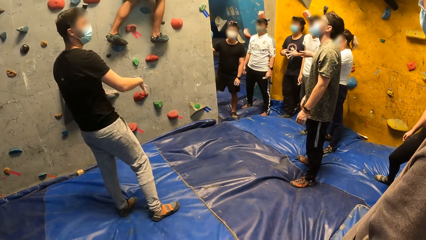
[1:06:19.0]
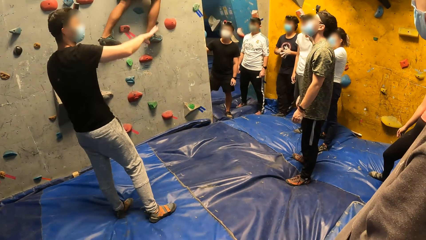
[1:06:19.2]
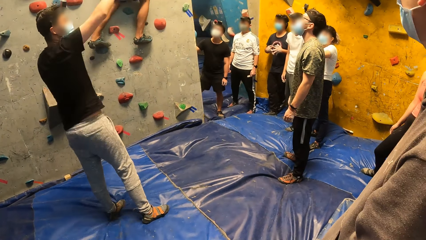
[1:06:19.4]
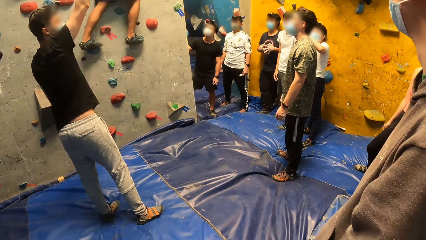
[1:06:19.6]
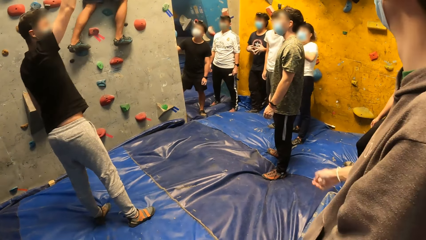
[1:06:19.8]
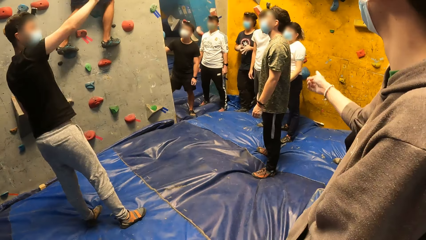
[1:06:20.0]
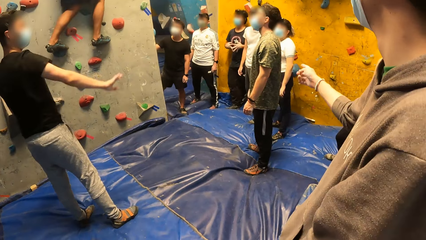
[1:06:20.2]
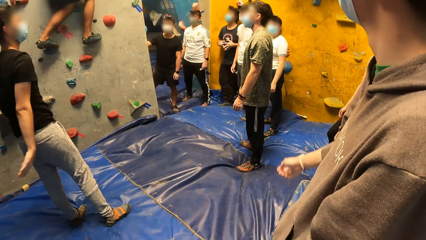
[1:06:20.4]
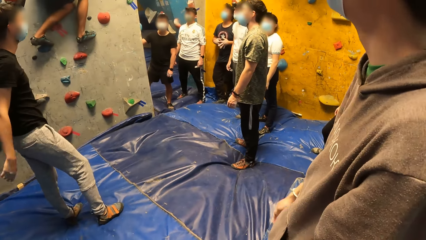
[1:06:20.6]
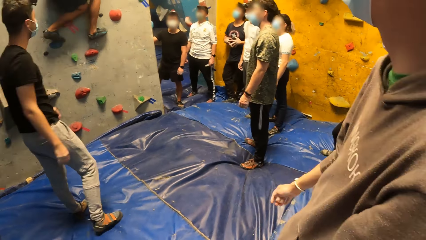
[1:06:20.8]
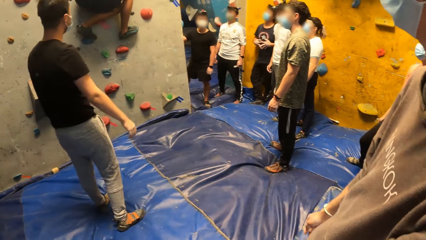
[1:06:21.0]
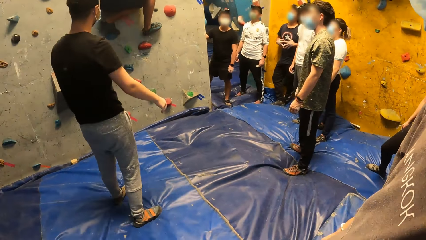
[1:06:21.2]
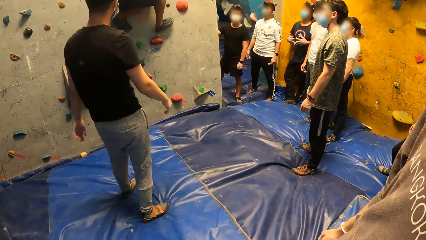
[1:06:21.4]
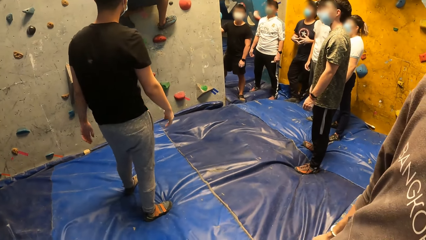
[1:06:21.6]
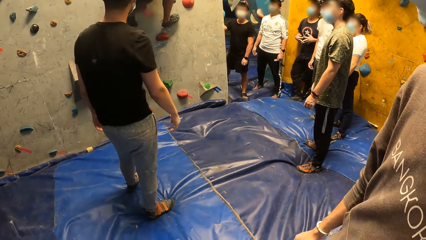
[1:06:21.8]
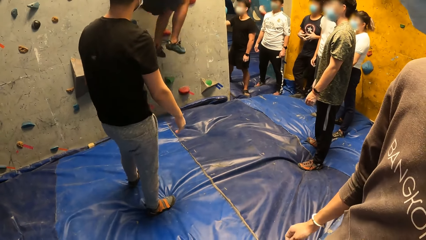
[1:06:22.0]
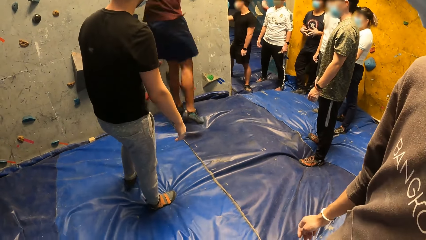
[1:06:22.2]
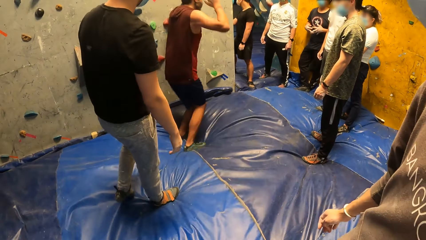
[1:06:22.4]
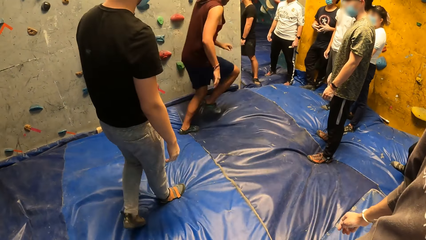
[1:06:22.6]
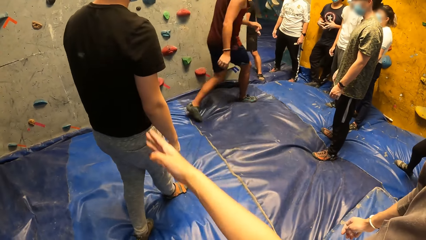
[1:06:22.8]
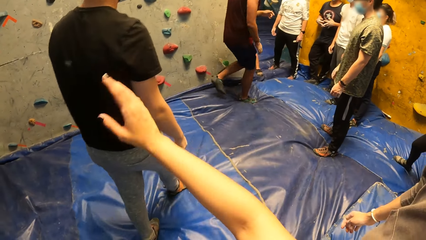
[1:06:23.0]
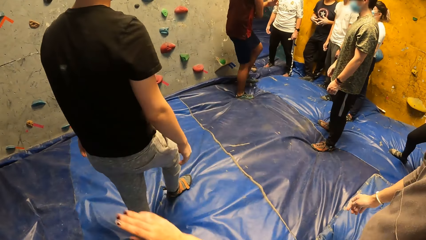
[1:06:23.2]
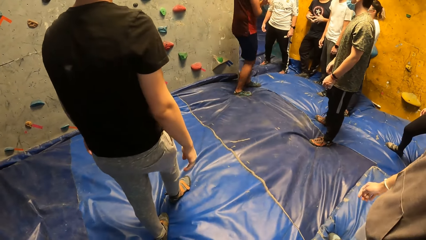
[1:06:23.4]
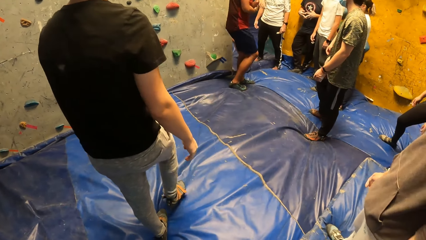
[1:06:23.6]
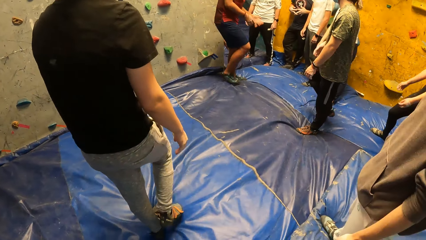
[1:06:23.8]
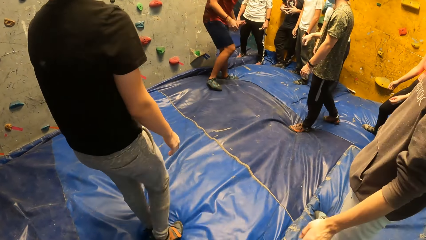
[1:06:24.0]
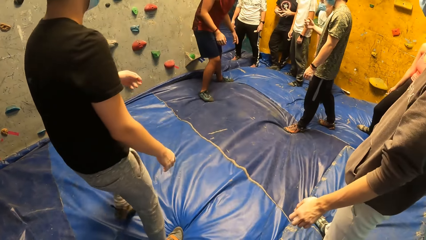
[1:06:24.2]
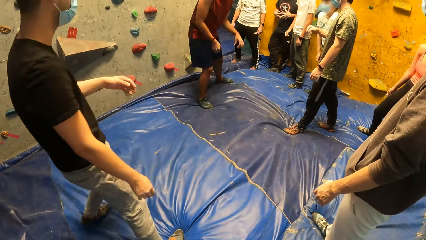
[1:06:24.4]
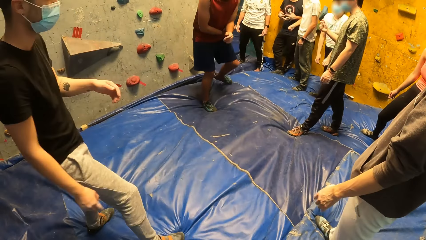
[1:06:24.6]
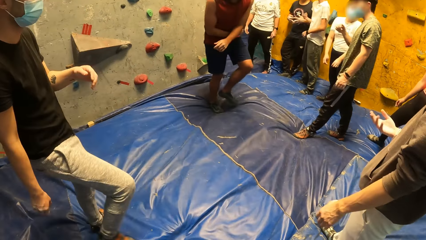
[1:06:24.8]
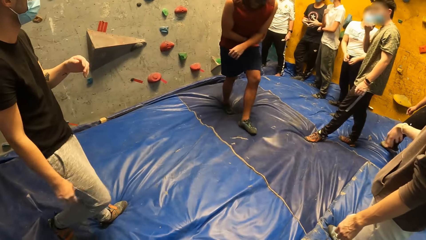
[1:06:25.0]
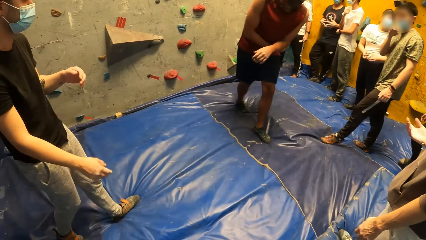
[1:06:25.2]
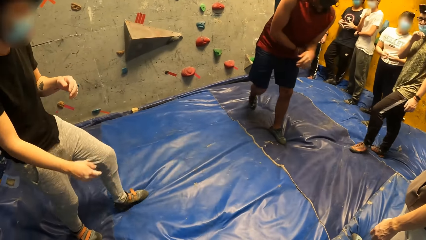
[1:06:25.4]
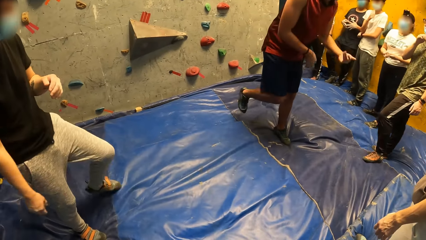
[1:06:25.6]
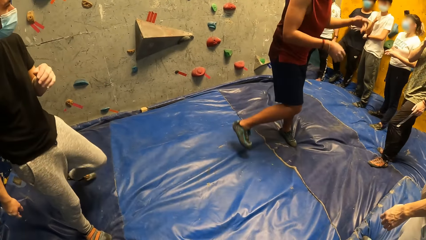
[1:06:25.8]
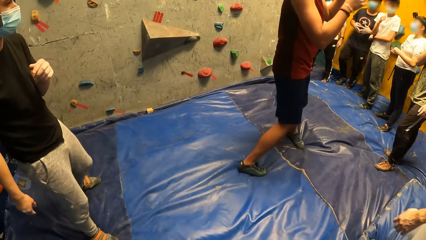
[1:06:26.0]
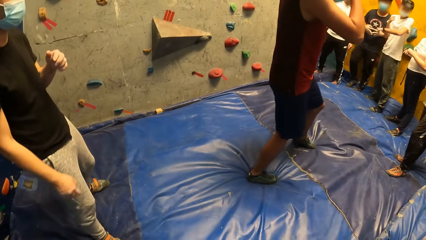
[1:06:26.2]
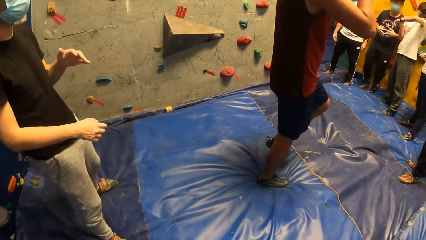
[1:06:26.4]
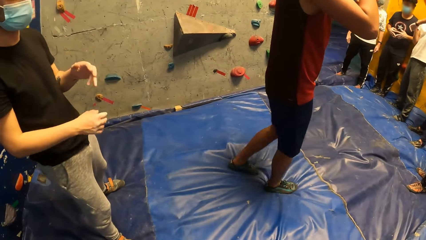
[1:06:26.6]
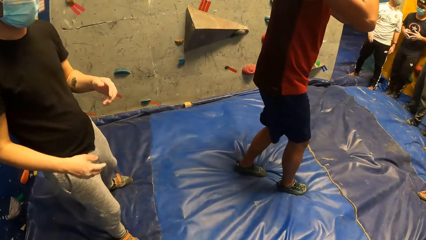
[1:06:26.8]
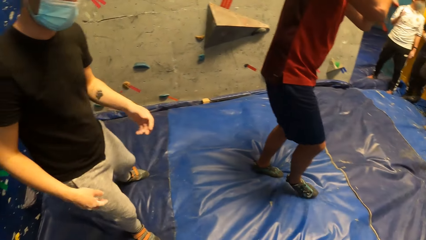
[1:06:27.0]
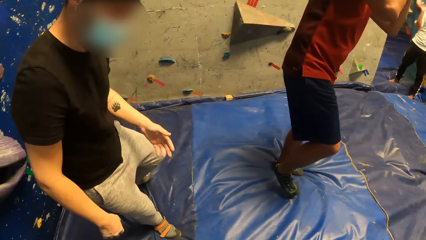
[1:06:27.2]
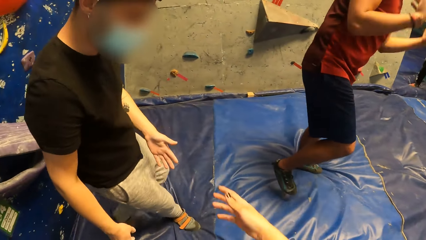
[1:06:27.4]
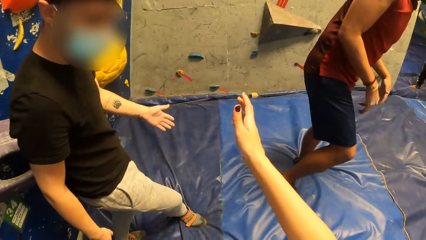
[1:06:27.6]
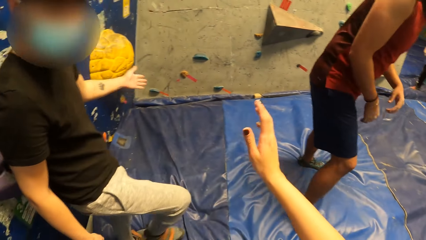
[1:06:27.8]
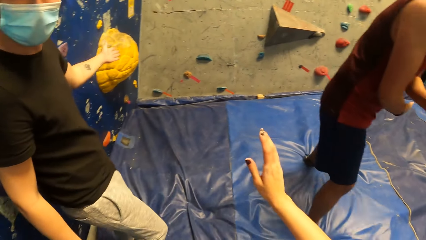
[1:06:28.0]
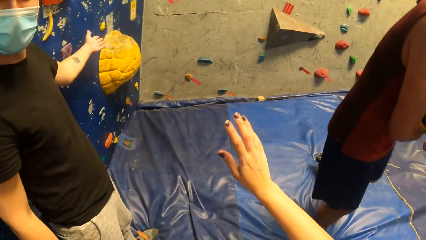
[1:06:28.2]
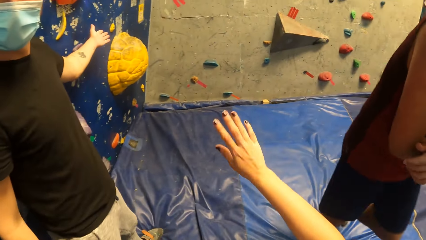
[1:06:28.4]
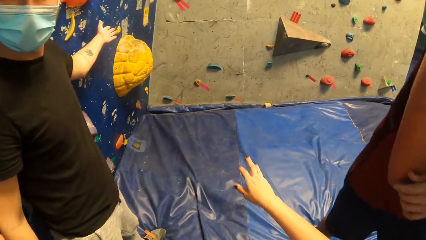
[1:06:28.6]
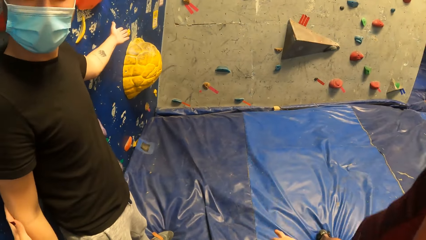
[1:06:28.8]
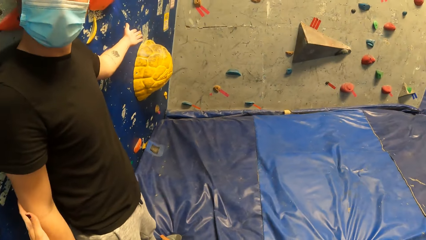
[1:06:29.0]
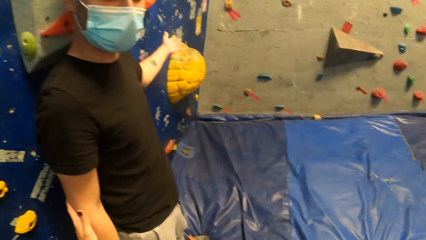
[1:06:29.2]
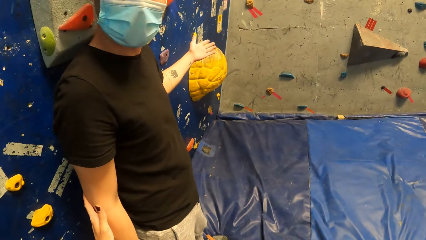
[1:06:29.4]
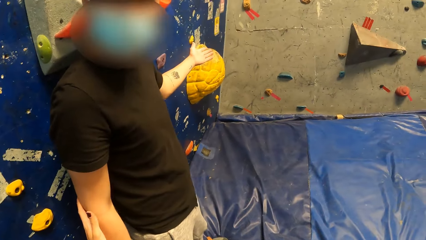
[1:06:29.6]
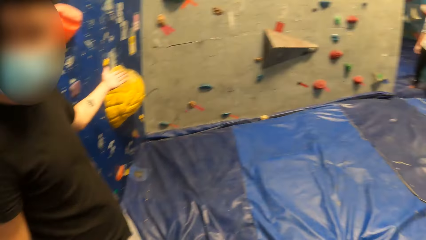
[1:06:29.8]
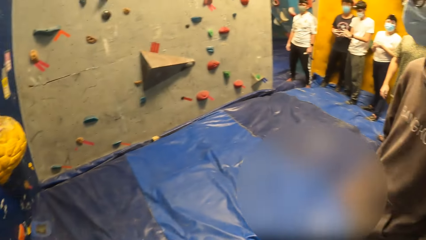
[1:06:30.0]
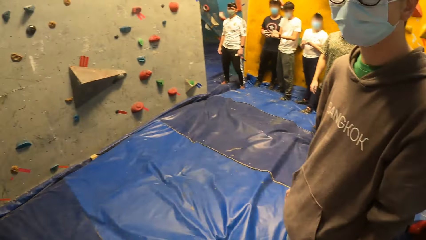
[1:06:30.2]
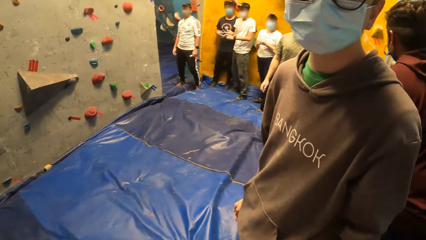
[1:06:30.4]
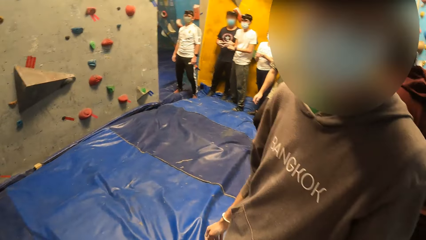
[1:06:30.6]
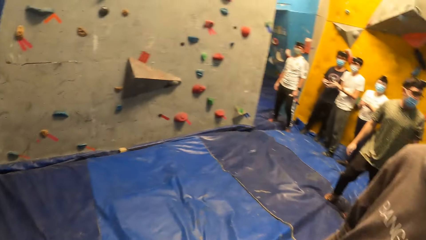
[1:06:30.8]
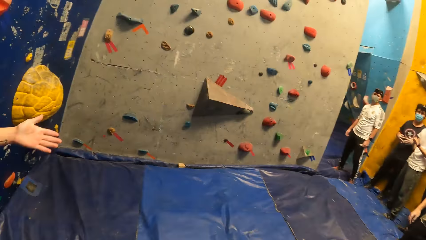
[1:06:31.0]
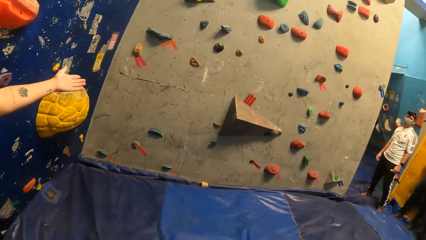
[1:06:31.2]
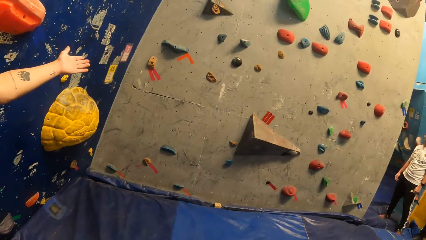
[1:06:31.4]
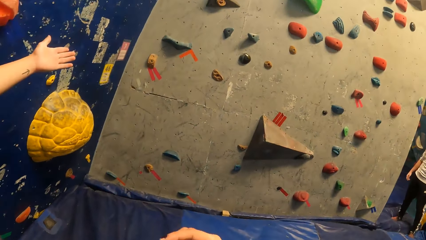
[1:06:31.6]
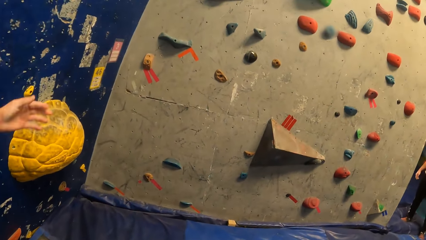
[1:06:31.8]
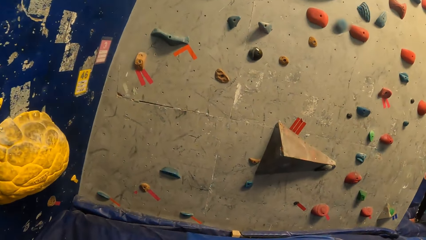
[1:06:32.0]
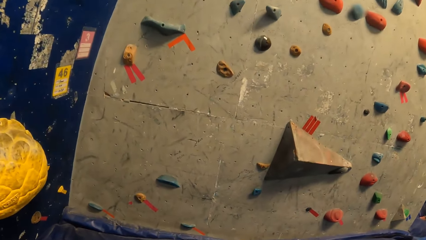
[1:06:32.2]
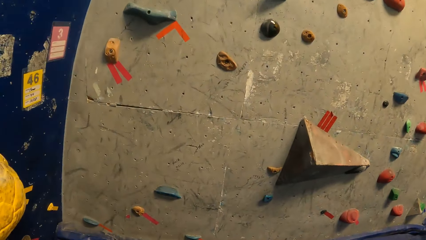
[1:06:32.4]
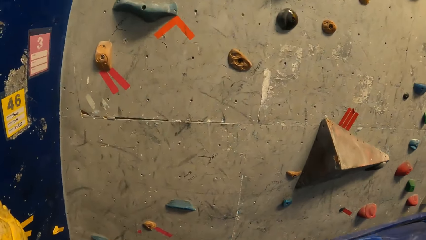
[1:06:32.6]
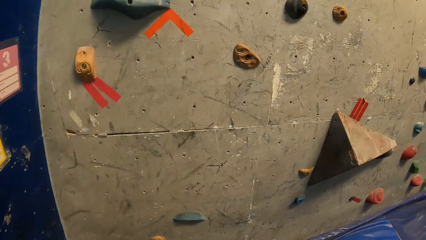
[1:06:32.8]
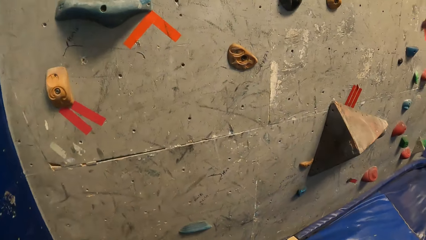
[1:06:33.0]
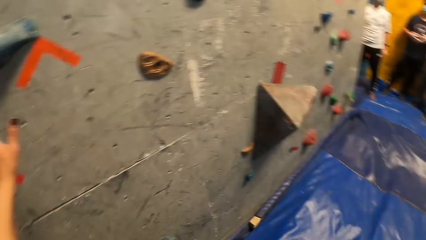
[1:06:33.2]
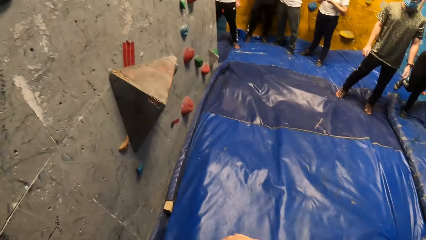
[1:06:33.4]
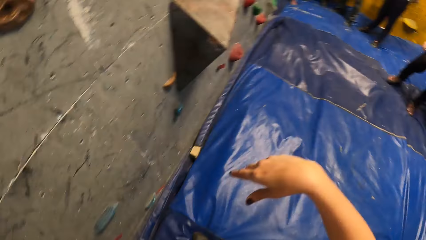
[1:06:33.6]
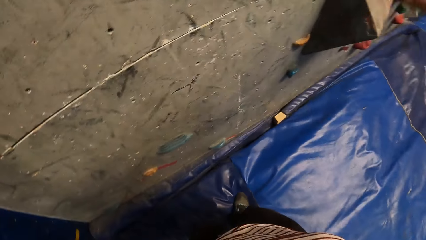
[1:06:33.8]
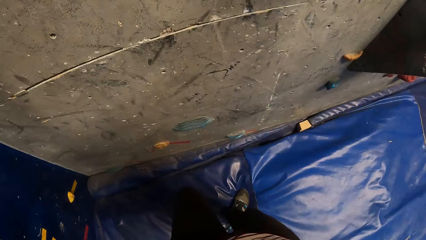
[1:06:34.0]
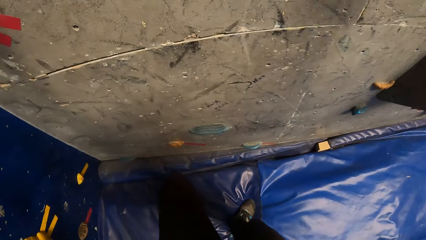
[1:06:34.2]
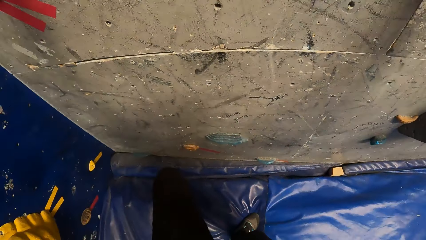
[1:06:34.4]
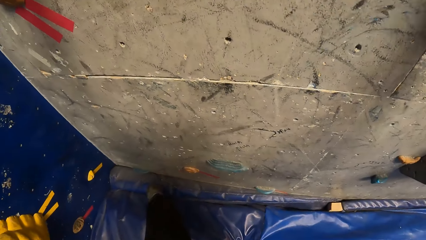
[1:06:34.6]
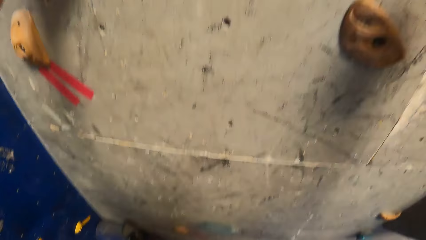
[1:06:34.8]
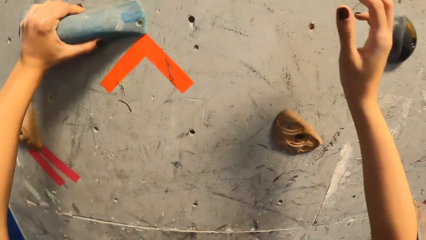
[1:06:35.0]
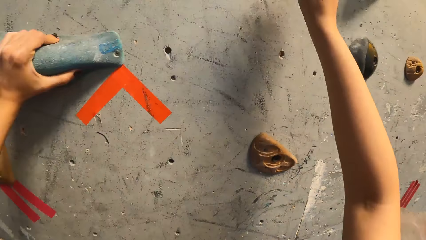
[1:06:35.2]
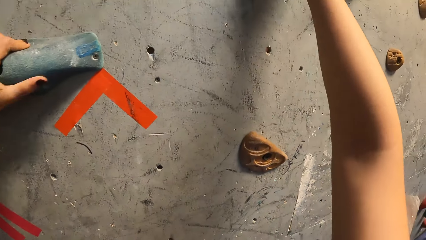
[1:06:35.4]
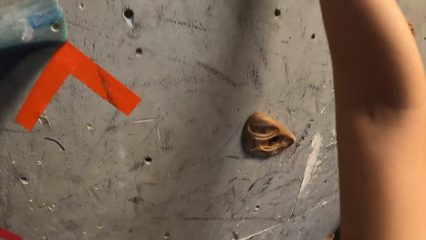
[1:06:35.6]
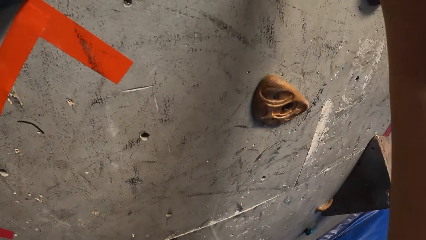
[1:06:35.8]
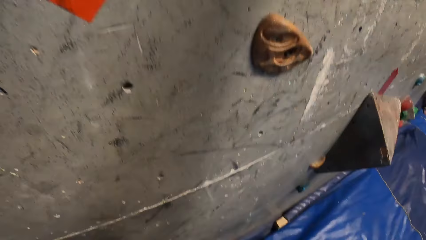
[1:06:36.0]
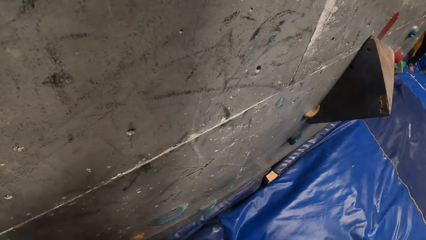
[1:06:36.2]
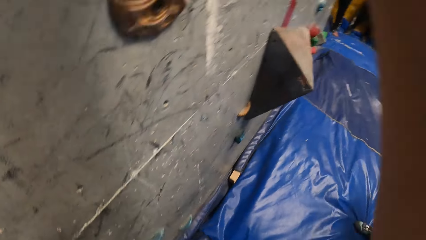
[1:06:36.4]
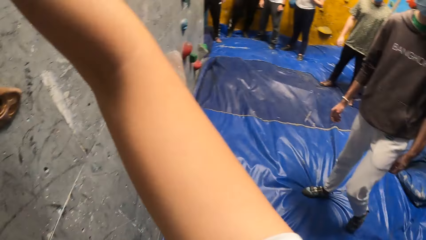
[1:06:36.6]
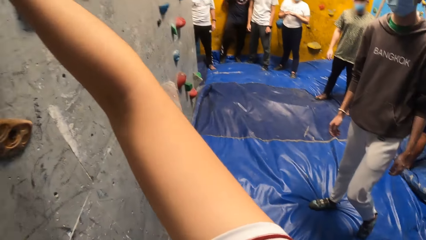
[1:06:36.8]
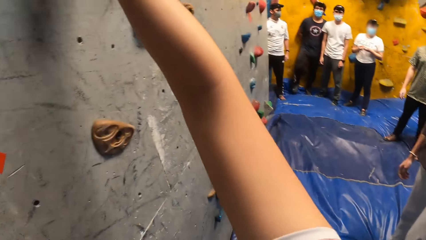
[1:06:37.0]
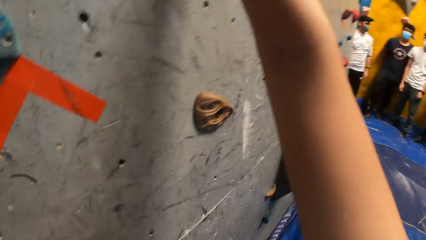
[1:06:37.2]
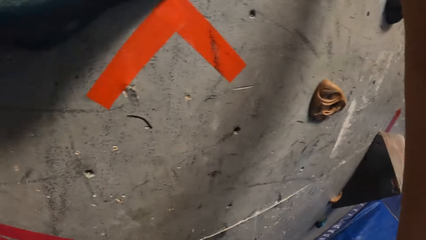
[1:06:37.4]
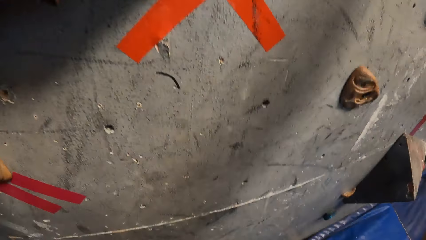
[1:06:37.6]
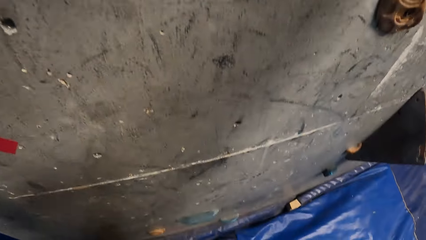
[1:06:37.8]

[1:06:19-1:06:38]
The camera wearer raises a hand. She talks to a man. The man talks to the camera wearer. The camera wearer looks around. Another man talks to the camera wearer. The camera wearer stretches her left hand towards the wall. She touches the wall and climbs the wall with her hands.
